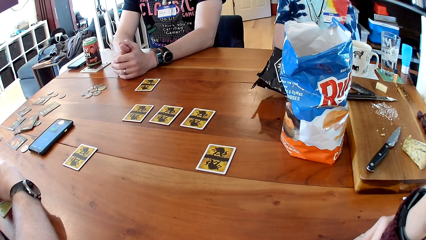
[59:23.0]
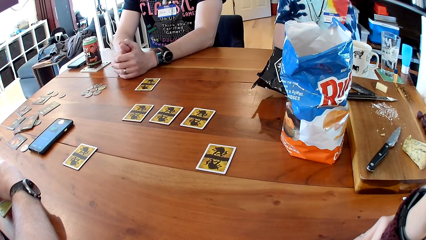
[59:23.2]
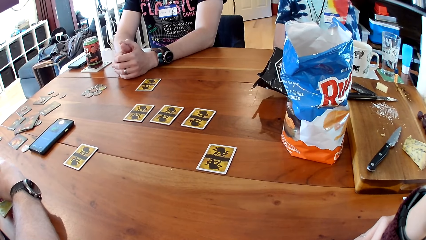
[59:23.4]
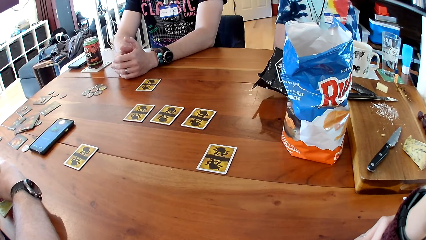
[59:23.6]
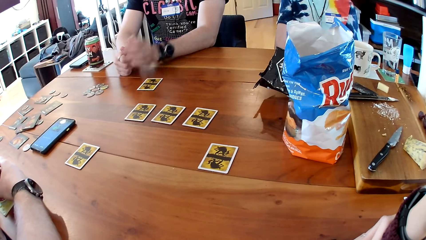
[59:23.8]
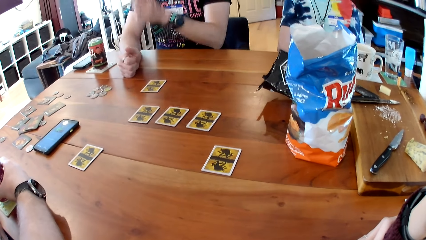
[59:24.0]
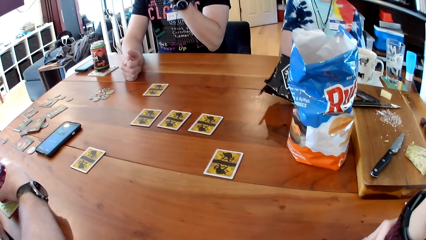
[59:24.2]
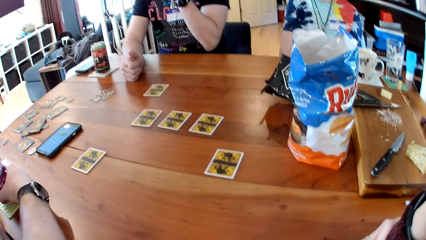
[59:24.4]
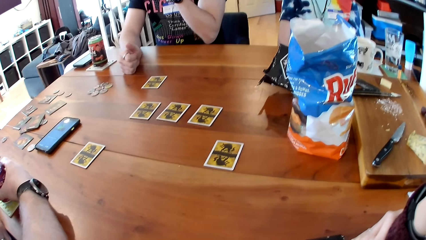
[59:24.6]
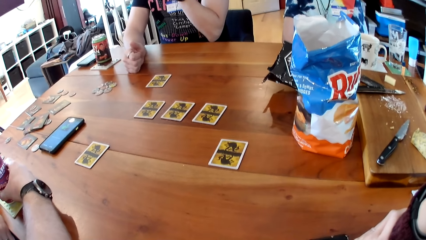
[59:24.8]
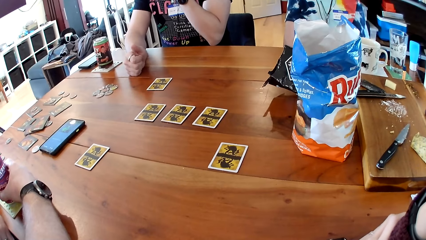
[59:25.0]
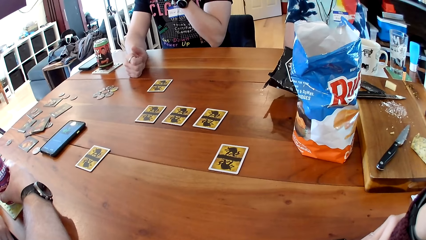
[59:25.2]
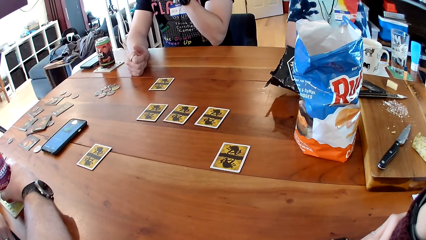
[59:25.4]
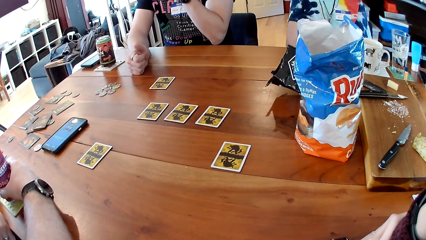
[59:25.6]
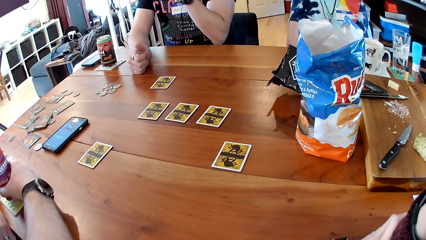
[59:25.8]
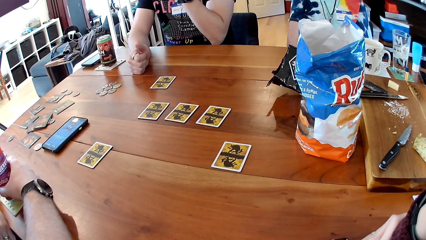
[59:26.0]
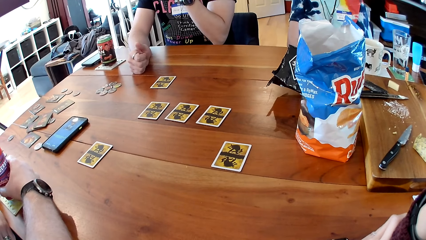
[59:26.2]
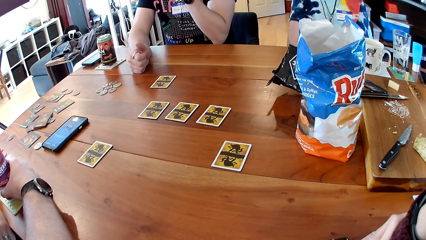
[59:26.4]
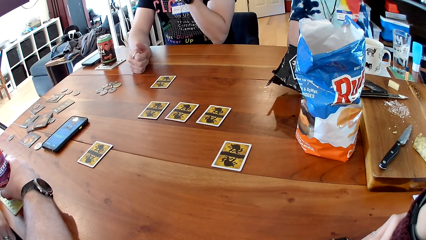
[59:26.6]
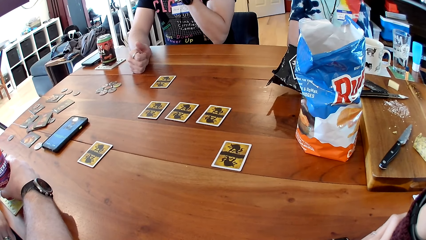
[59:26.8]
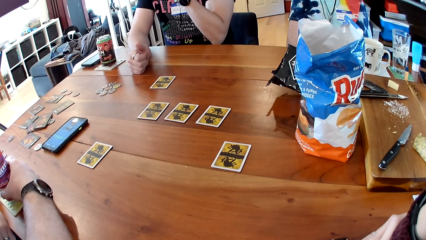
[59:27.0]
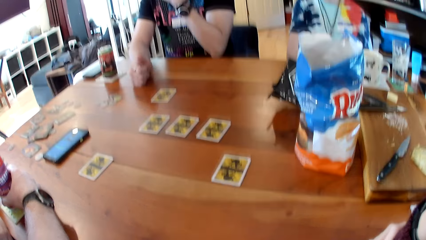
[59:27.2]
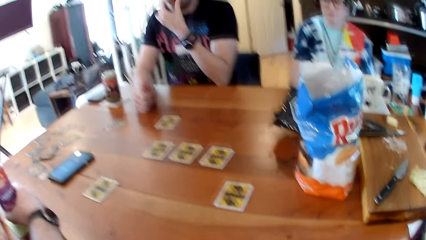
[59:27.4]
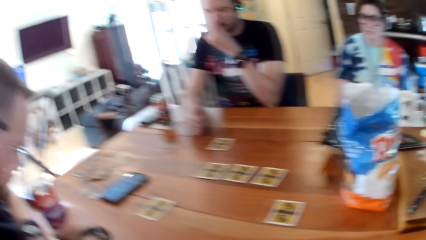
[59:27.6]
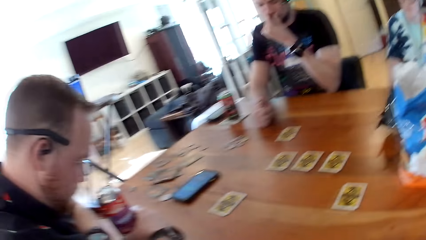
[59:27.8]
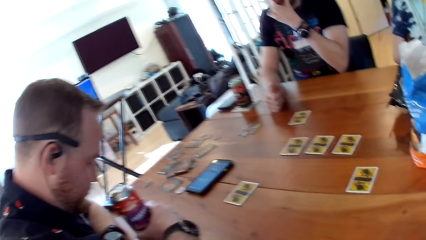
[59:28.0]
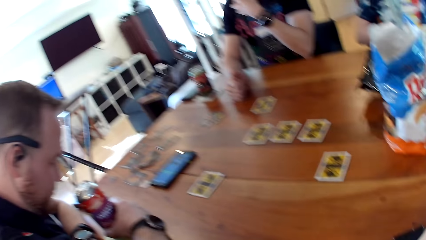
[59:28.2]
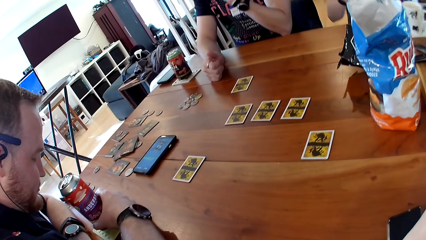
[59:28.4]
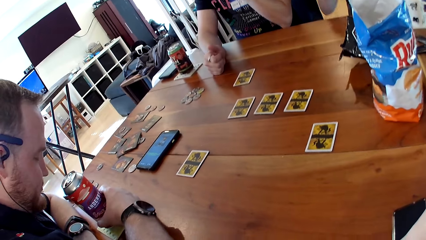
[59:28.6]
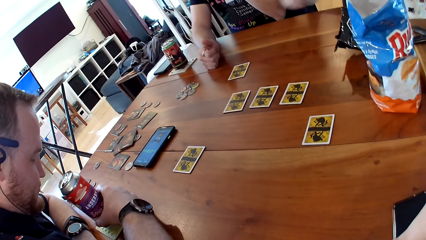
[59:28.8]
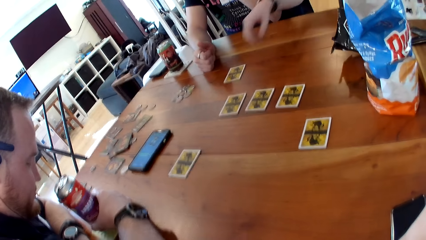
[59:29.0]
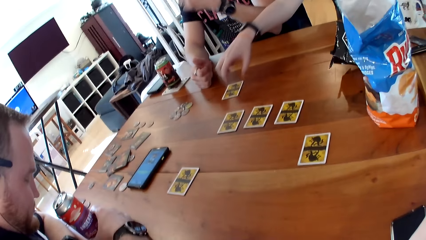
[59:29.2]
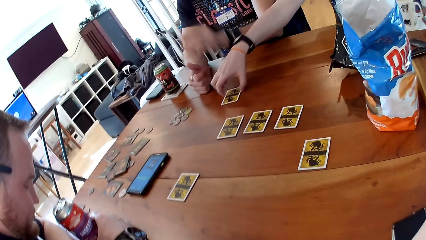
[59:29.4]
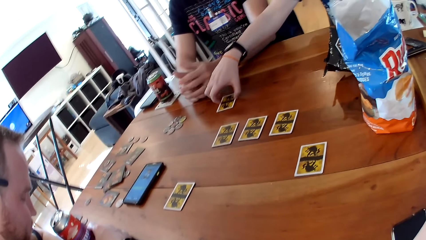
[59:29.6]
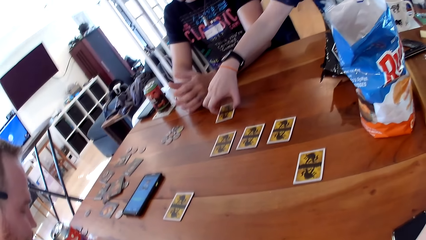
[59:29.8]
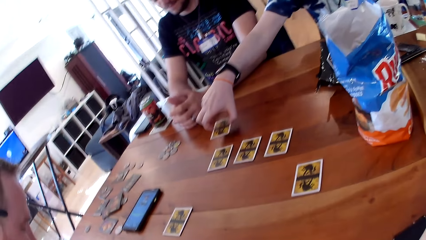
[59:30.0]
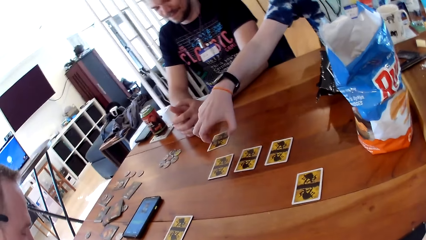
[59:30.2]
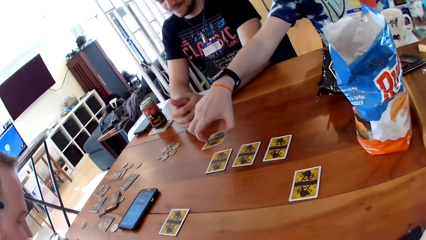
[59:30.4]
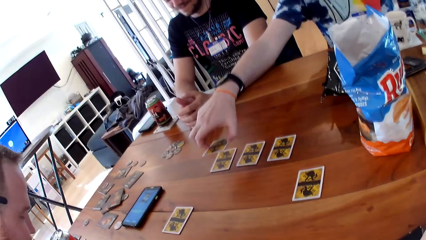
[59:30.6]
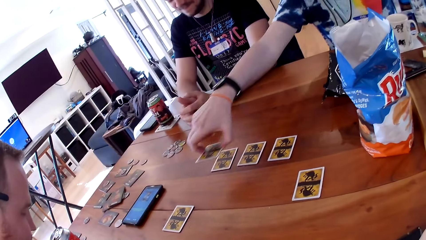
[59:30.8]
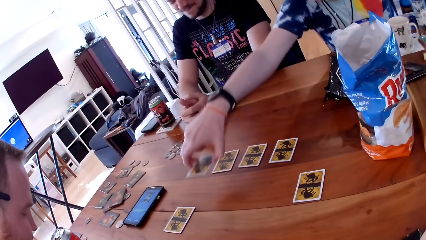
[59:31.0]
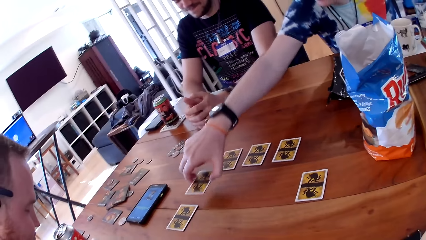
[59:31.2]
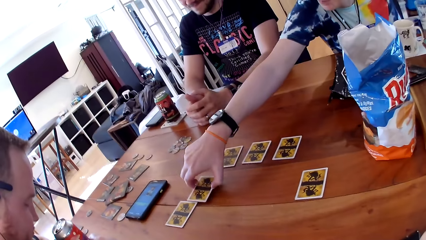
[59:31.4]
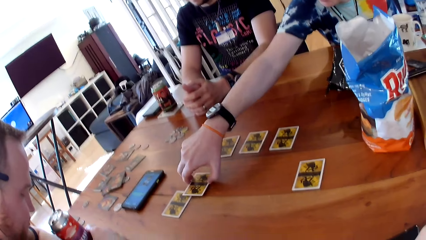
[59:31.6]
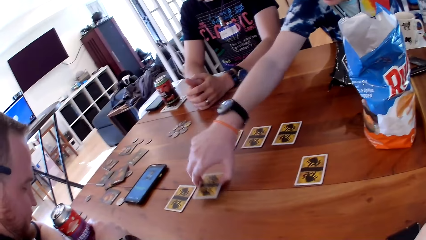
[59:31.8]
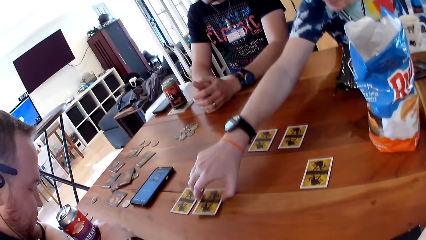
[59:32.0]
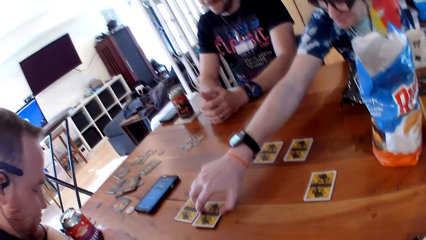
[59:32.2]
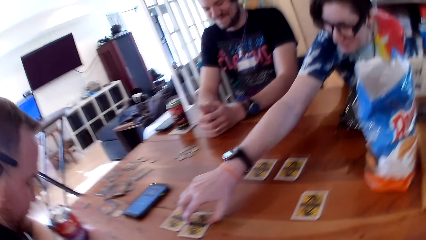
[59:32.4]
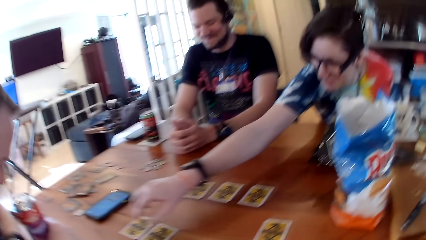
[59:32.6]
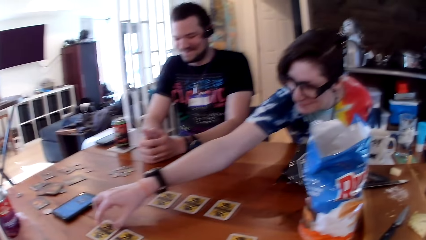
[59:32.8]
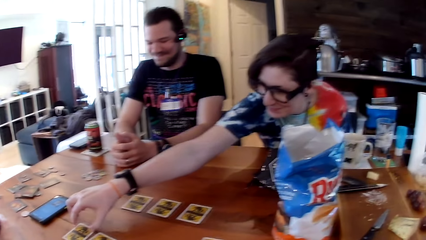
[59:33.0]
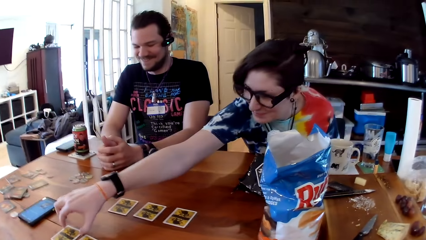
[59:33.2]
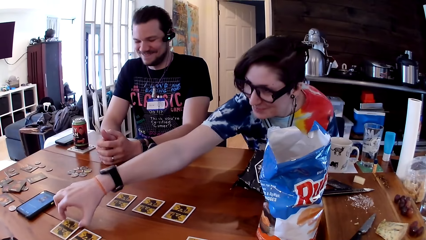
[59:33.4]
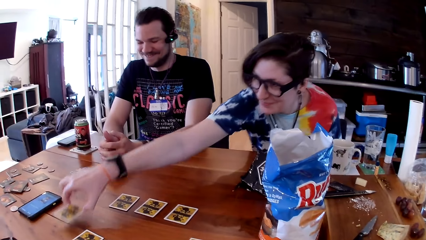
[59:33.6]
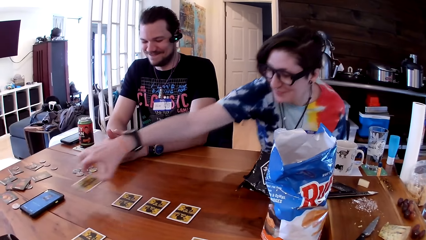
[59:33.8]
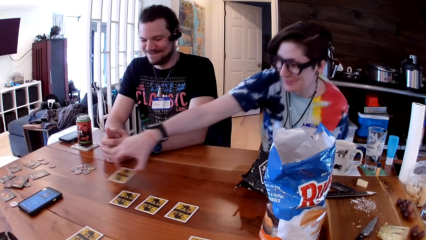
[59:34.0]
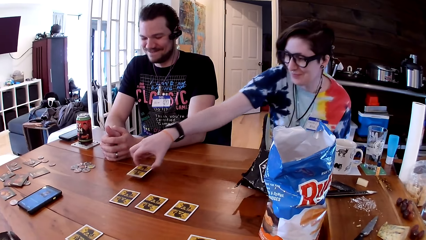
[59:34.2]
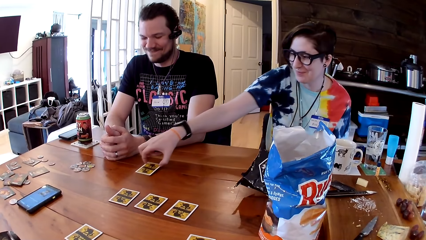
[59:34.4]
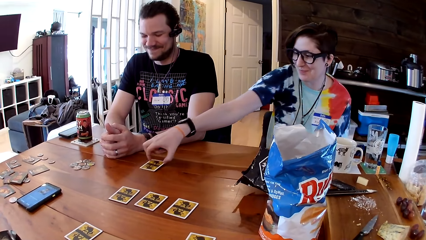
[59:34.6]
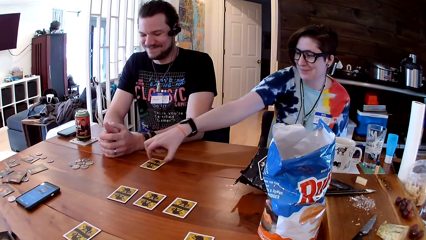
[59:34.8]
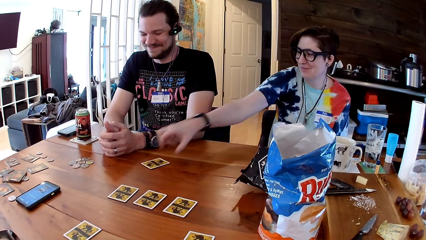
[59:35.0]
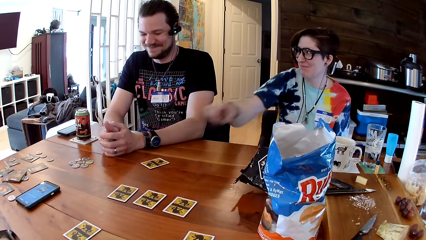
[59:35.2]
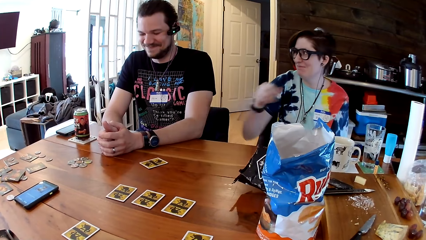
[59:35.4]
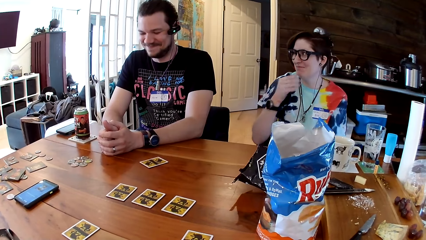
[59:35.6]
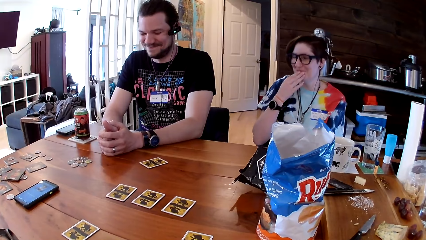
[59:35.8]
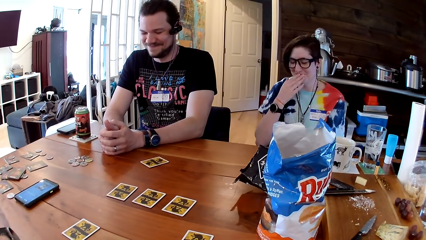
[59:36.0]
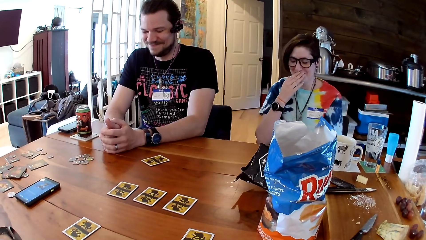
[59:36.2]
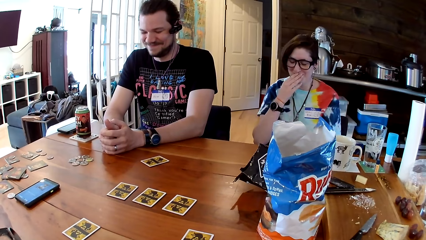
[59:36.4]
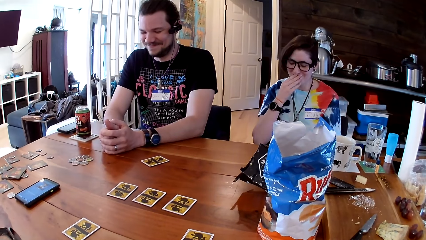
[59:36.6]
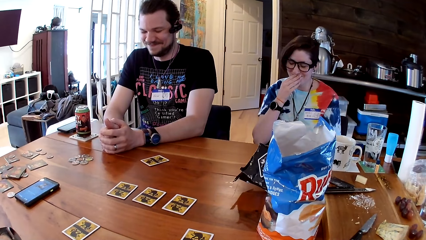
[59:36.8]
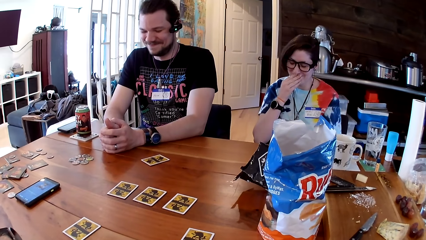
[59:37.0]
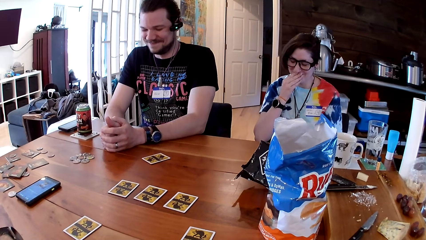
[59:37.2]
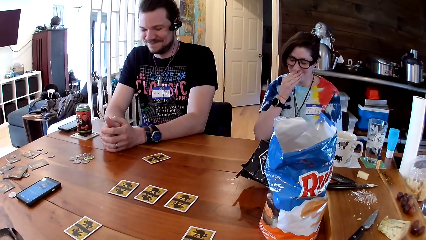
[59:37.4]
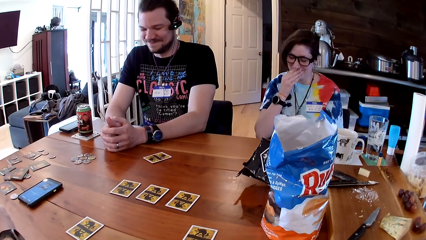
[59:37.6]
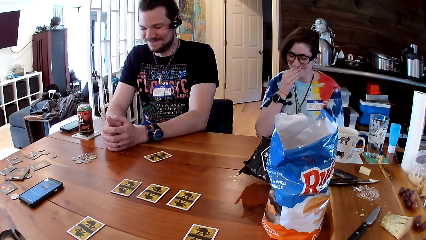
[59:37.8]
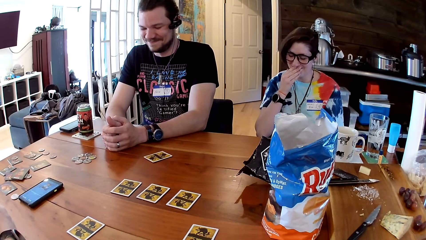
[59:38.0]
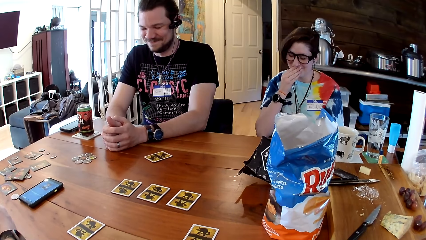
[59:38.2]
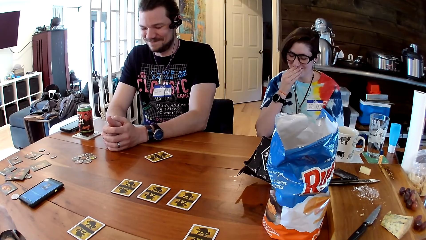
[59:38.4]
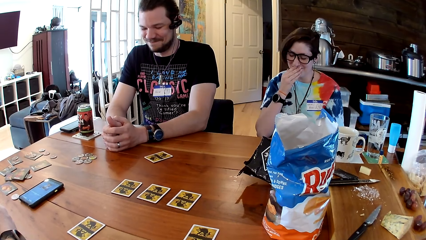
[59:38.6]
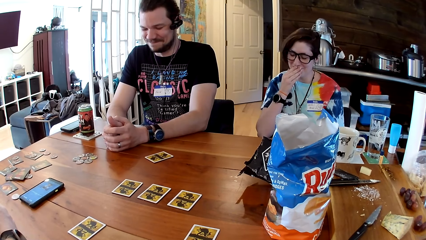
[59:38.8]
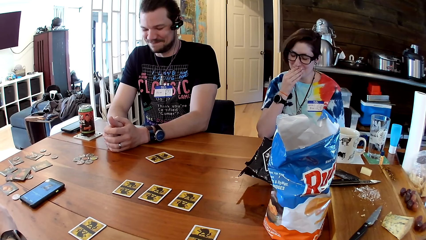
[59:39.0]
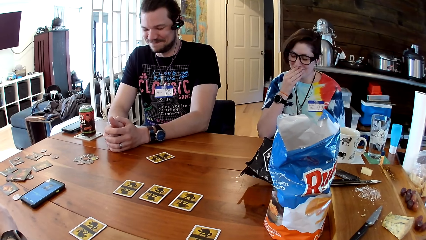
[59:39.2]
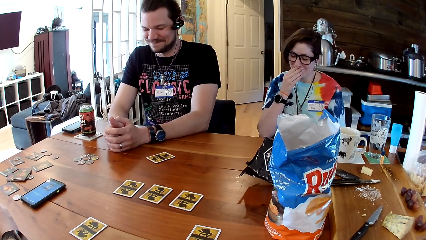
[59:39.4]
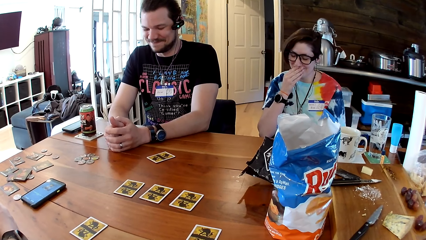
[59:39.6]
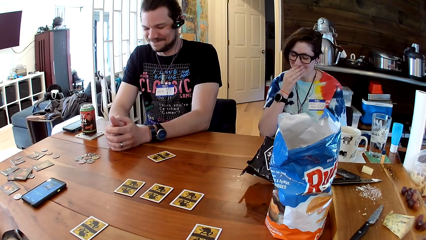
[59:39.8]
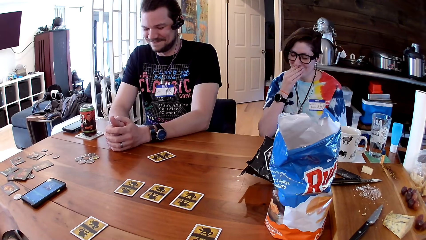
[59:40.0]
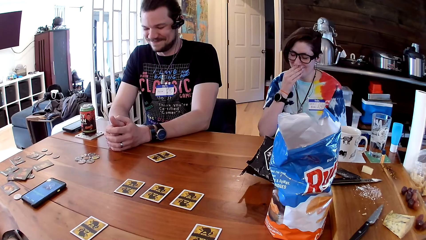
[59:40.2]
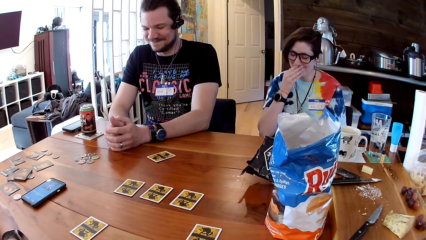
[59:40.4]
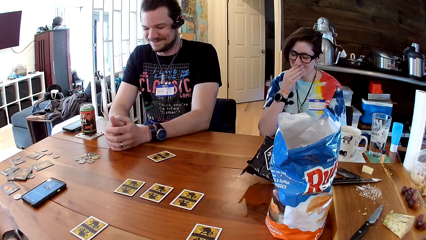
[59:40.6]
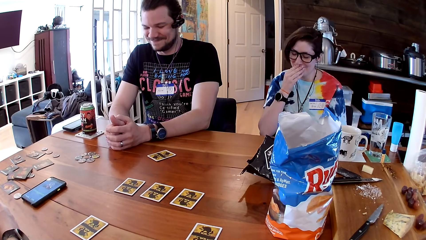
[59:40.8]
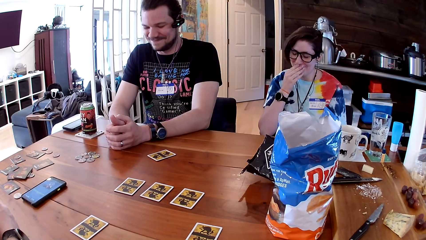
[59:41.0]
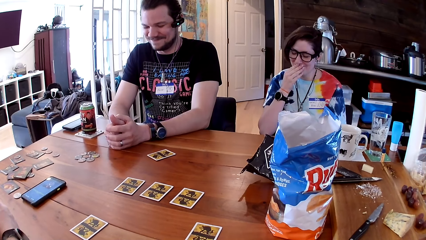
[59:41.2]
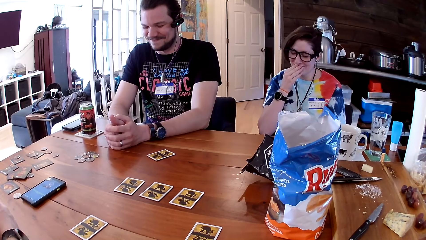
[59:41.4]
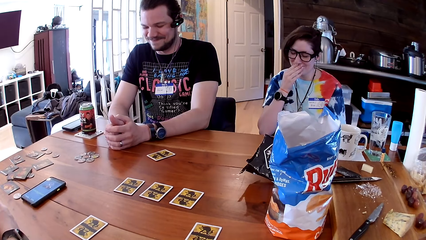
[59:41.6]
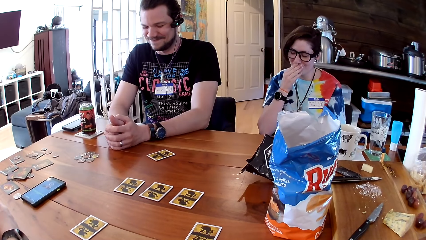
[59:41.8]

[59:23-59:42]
The woman interchanges some cards on the table with her right hand. The woman interchanges two cards on the table with her right hand. The camera wearer looks around. The woman places her right hand in her mouth.
